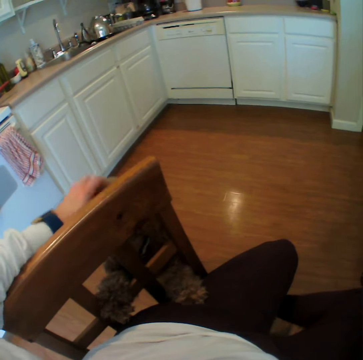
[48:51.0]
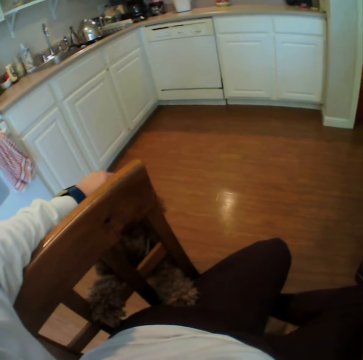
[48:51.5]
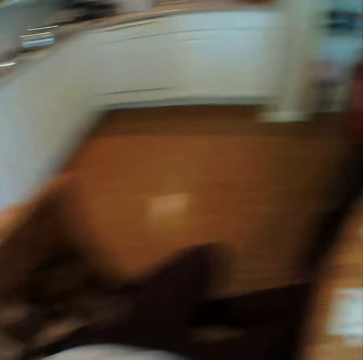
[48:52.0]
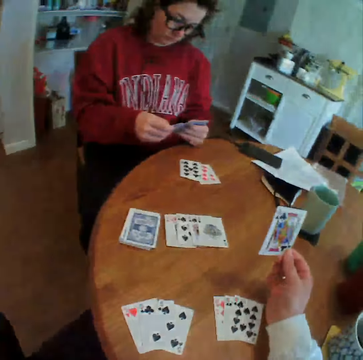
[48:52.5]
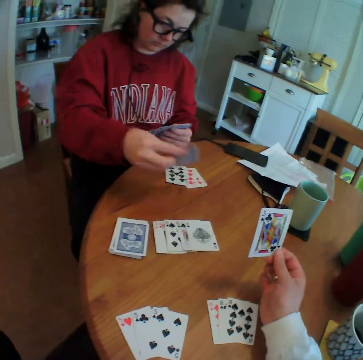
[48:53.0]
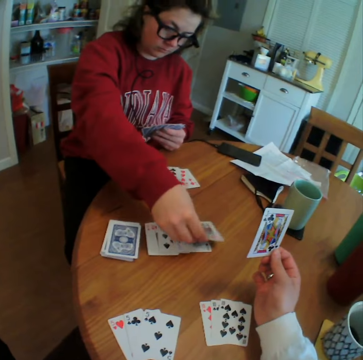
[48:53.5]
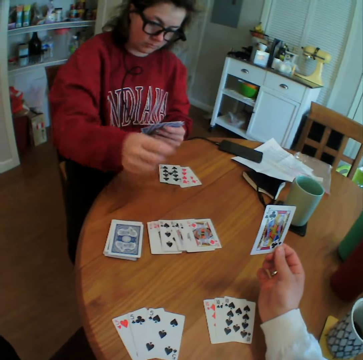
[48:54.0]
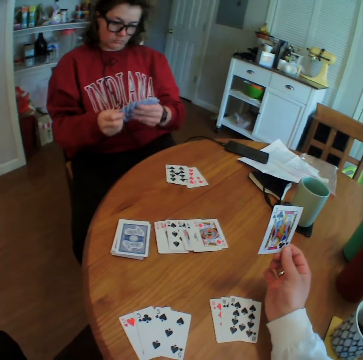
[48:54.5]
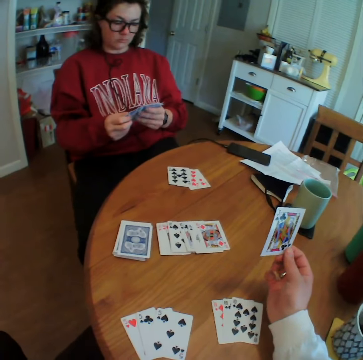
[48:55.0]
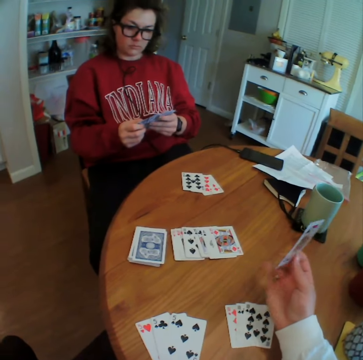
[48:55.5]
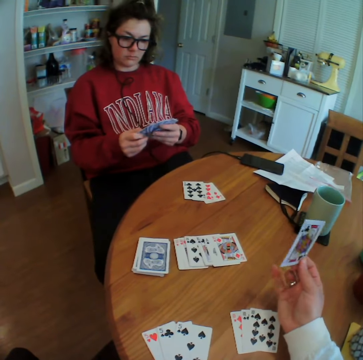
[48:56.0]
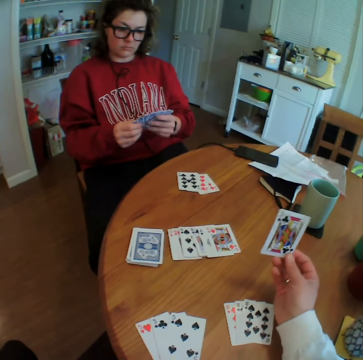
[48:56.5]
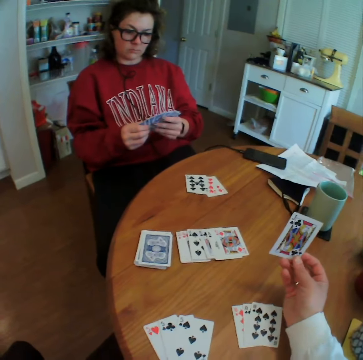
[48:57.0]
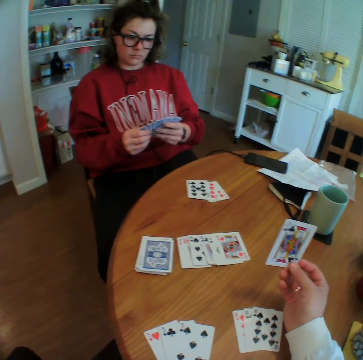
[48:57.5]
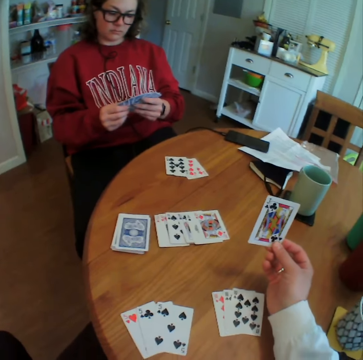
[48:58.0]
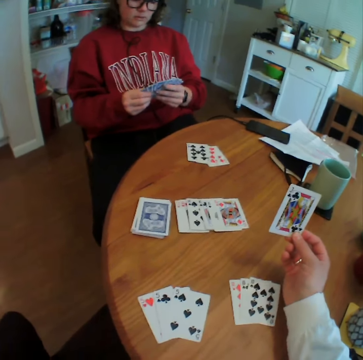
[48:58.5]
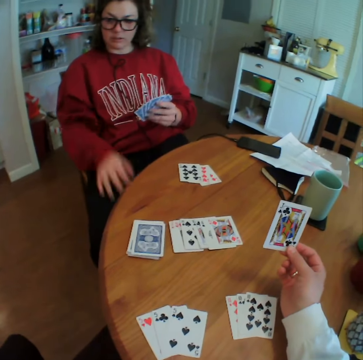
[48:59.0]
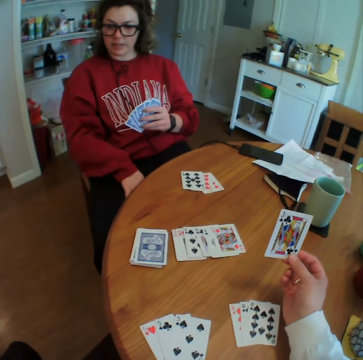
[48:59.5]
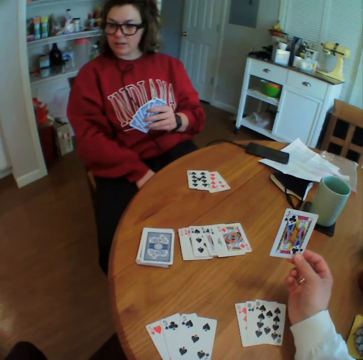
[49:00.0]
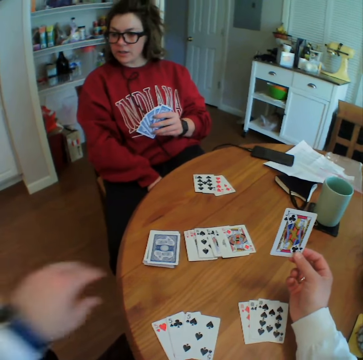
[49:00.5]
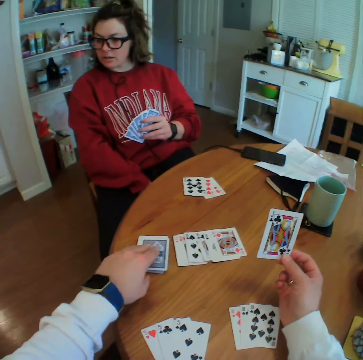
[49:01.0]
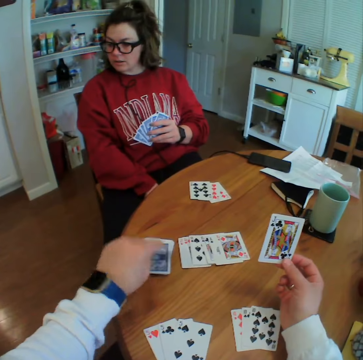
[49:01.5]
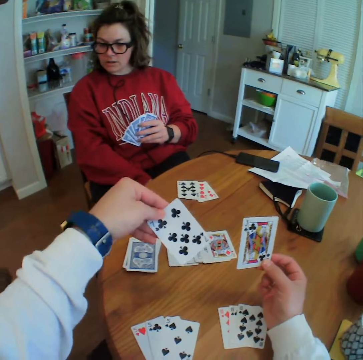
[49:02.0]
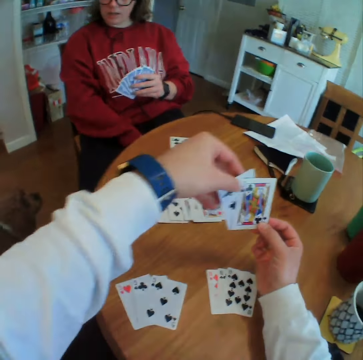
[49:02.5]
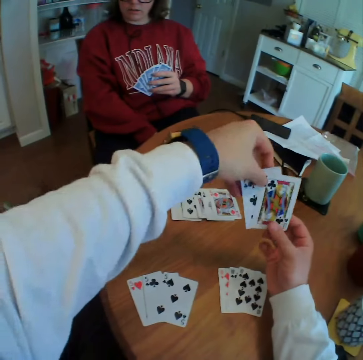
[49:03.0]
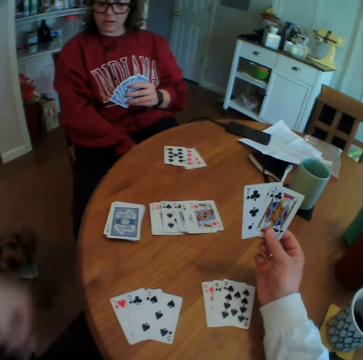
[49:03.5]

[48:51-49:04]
A person puts a card down. The camera wearer talks to the person. They pick up a card.

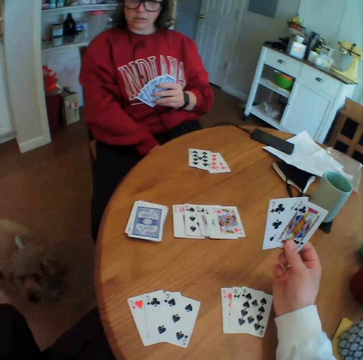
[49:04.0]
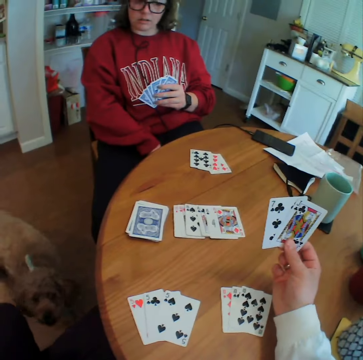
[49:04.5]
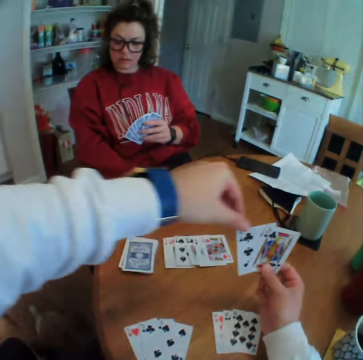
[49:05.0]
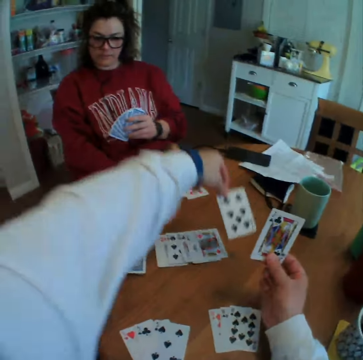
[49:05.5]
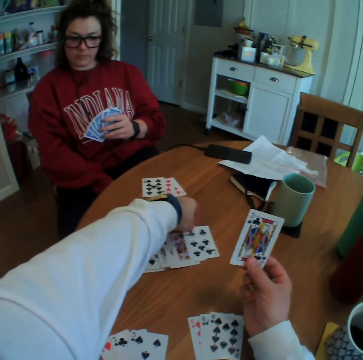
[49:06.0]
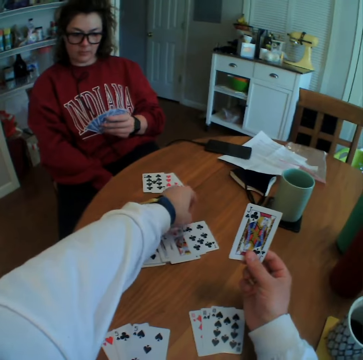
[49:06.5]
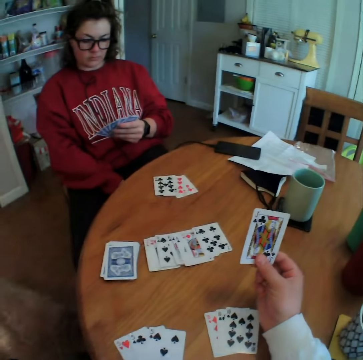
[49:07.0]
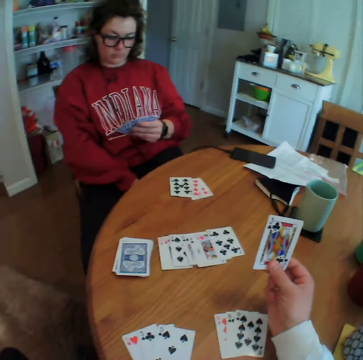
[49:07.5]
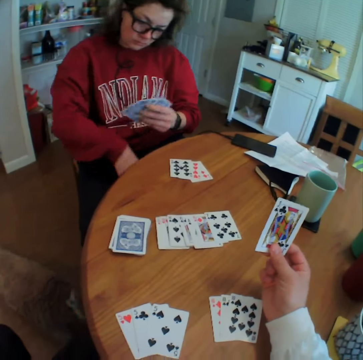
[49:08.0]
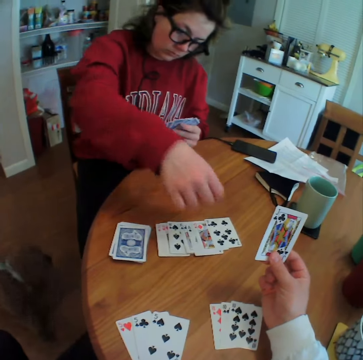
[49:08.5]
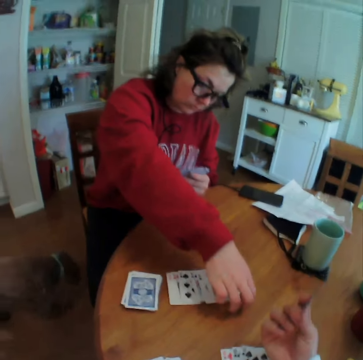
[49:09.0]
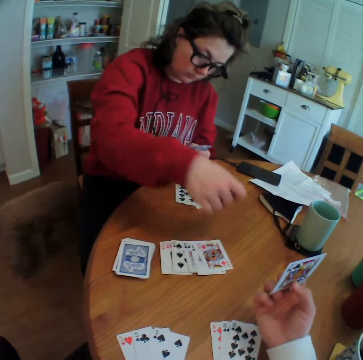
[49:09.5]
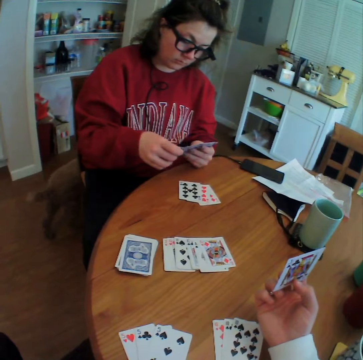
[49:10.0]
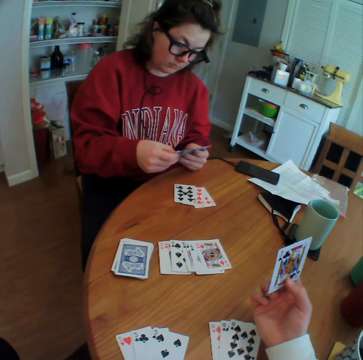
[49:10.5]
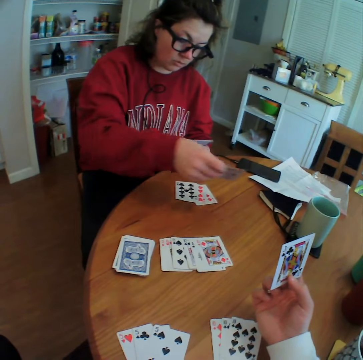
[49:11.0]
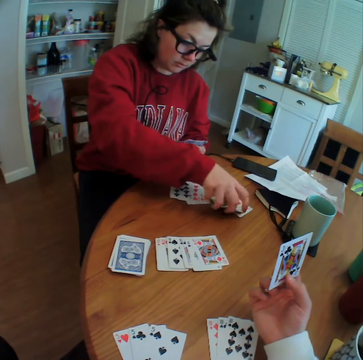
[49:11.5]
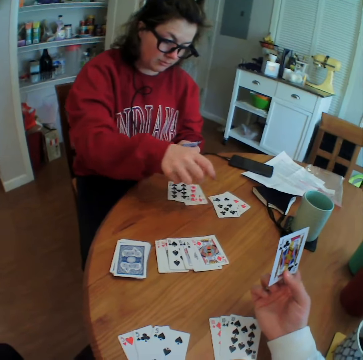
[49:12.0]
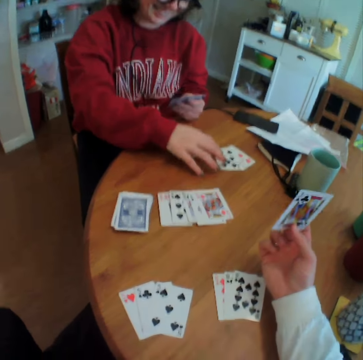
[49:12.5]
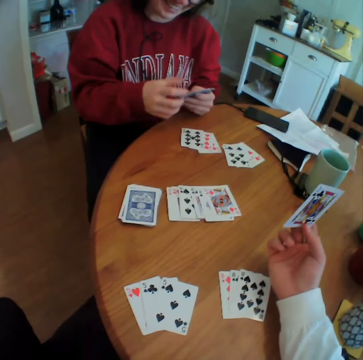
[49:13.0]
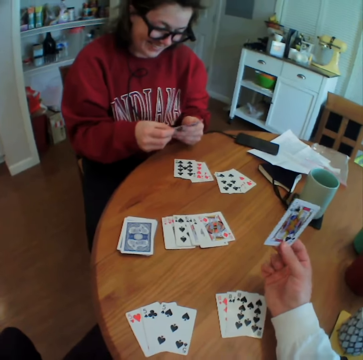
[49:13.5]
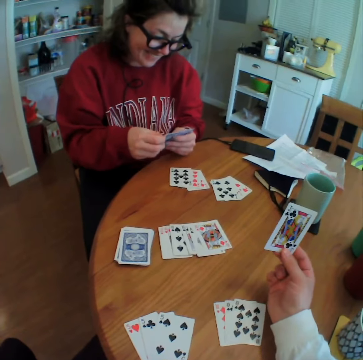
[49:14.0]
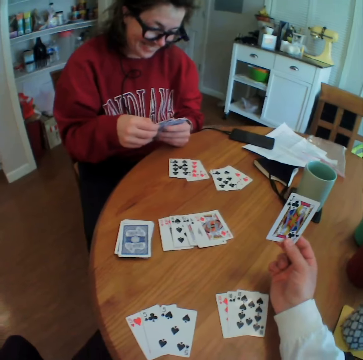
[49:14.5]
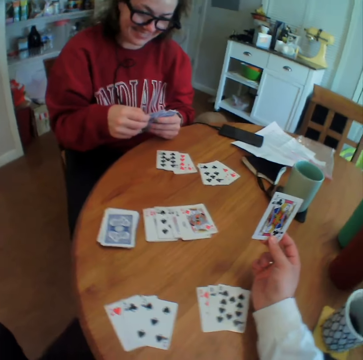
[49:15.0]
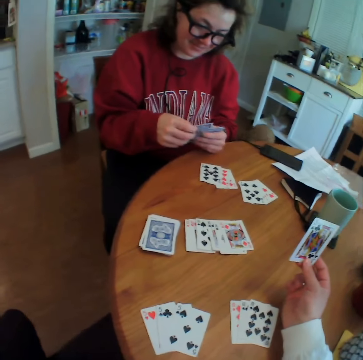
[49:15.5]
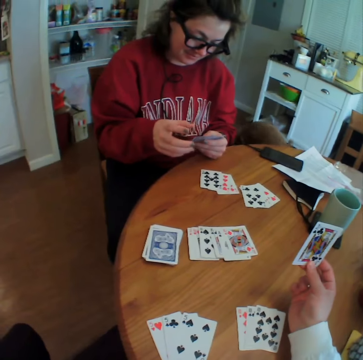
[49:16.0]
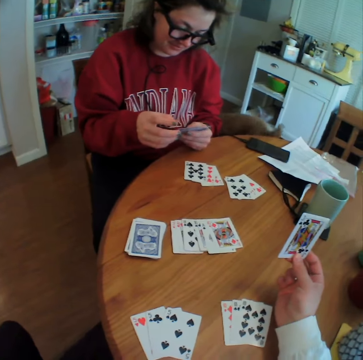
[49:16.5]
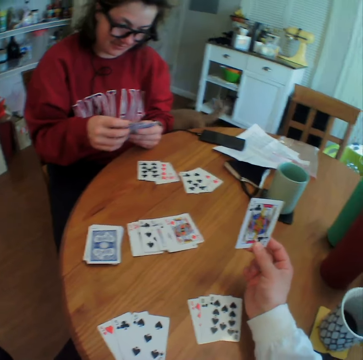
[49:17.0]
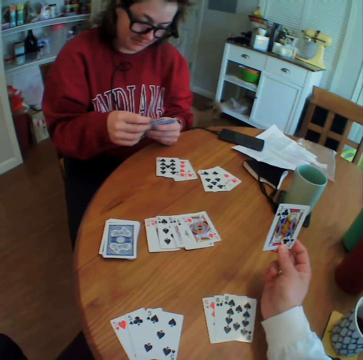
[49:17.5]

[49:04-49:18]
The camera wearer talks to a person. They put a card down. The person picks up a card. The camera wearer puts a card down. The person puts two cards aside. The camera wearer talks to the person.

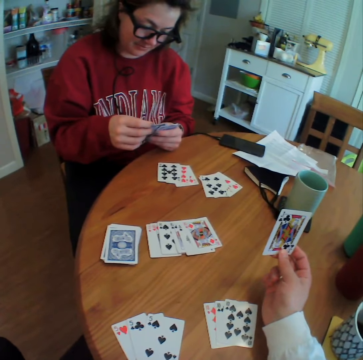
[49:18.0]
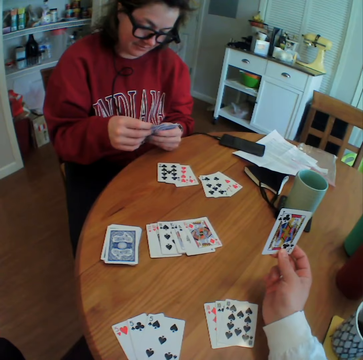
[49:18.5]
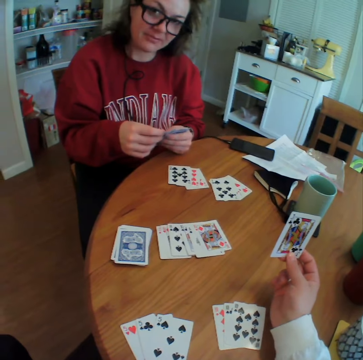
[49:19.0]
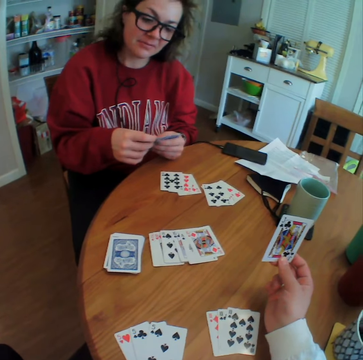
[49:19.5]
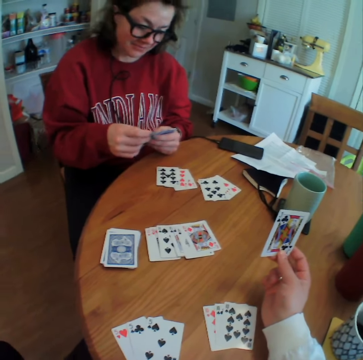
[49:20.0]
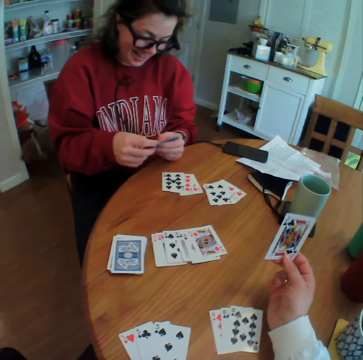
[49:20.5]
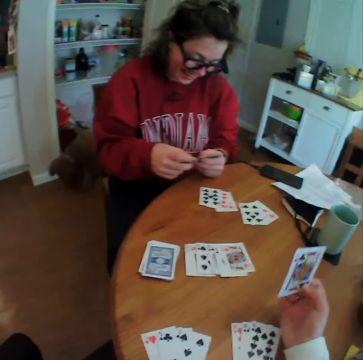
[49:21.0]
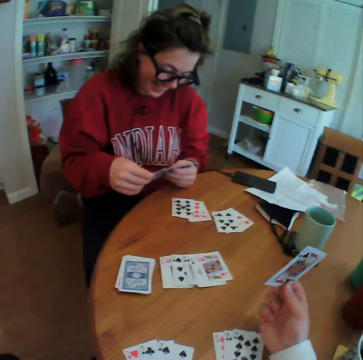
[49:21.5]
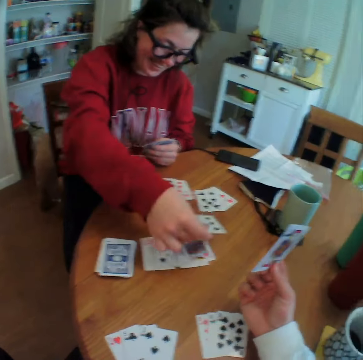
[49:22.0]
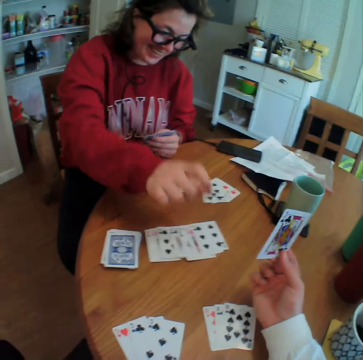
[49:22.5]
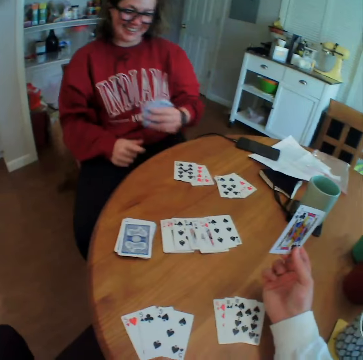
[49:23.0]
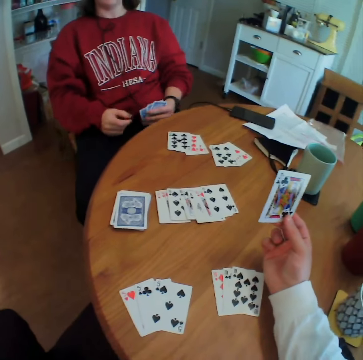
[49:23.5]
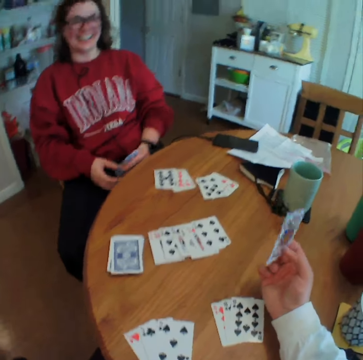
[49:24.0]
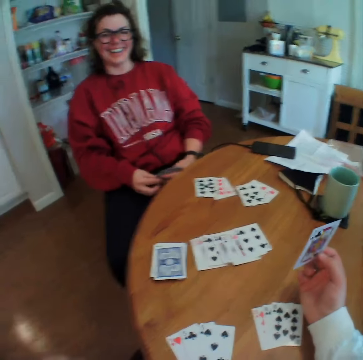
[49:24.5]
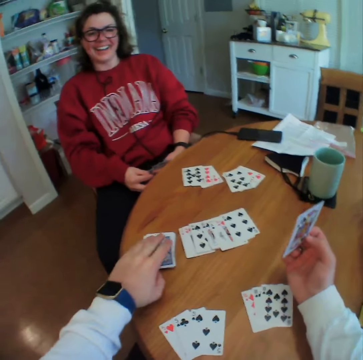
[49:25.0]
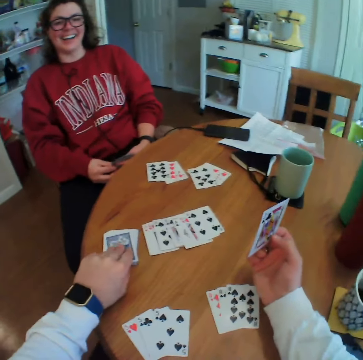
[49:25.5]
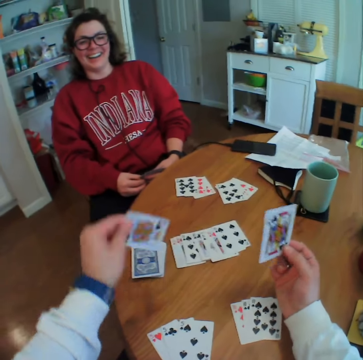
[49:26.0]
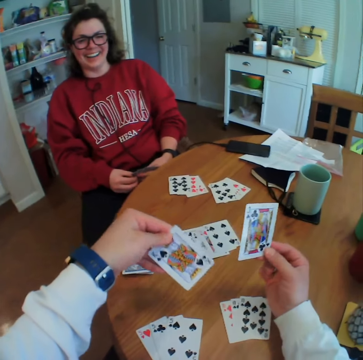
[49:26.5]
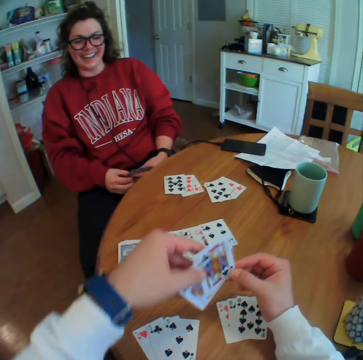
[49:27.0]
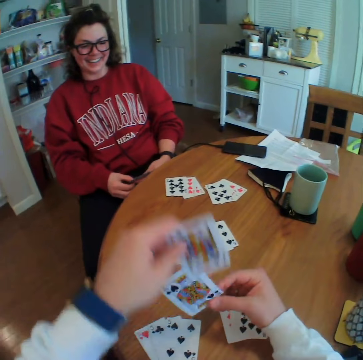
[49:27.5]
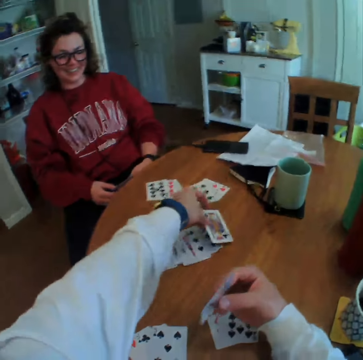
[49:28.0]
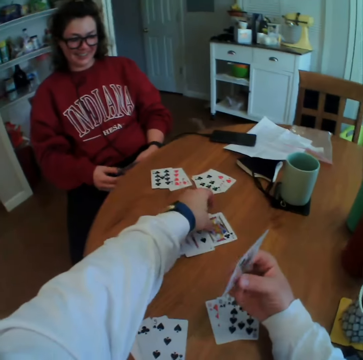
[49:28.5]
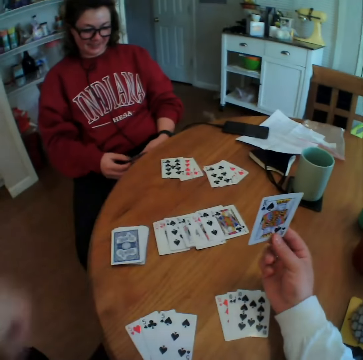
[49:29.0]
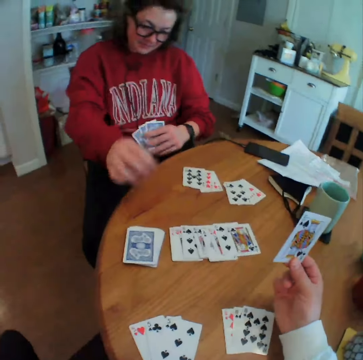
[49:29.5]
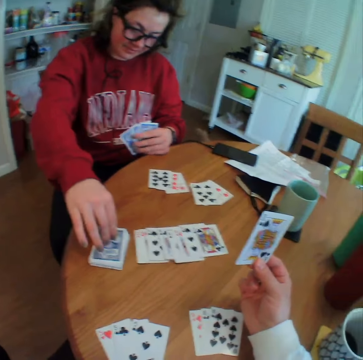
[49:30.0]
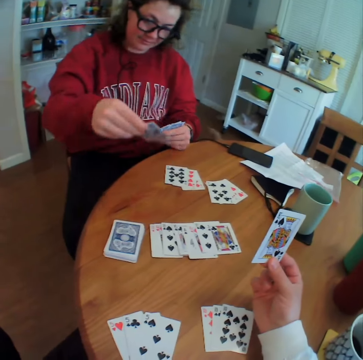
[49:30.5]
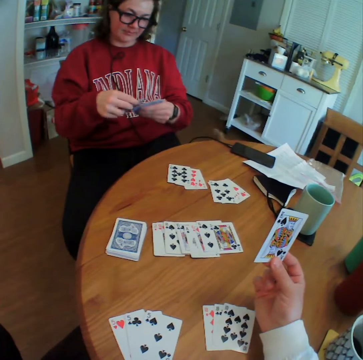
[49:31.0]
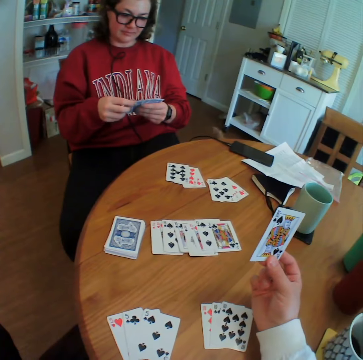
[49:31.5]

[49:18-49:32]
A person puts the card down. The camera wearer talks to the person. They pick up a card. They put the cards down. The person picks up a card.
